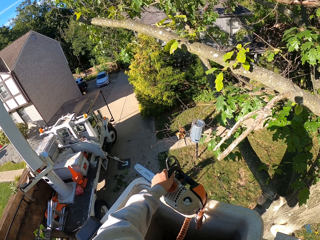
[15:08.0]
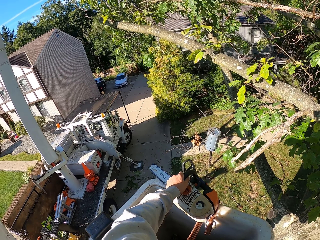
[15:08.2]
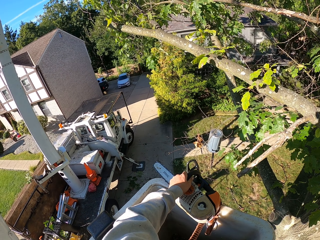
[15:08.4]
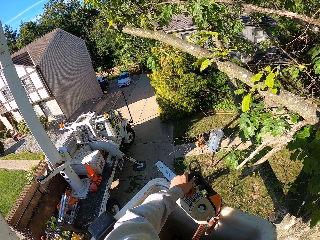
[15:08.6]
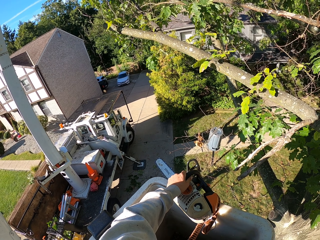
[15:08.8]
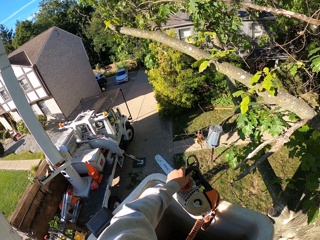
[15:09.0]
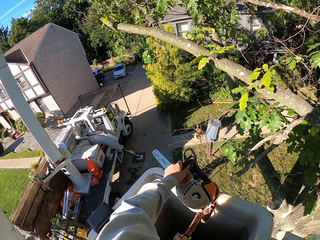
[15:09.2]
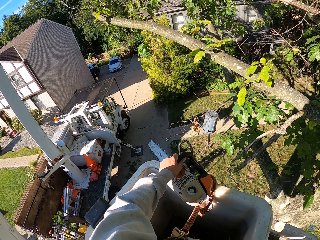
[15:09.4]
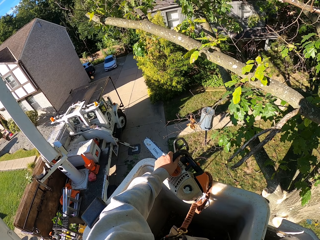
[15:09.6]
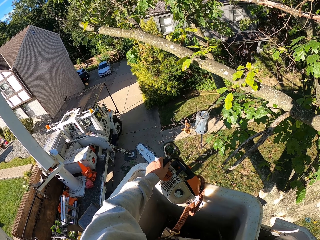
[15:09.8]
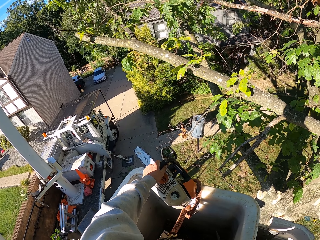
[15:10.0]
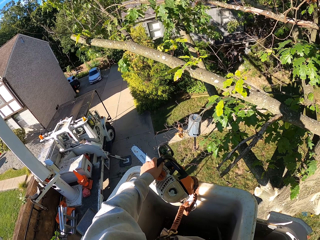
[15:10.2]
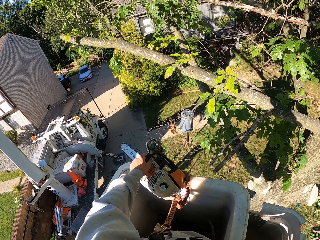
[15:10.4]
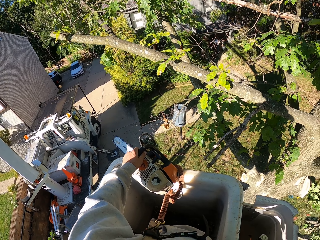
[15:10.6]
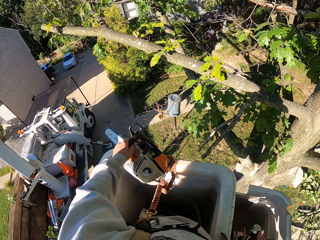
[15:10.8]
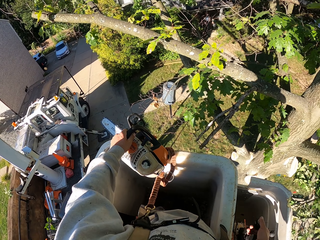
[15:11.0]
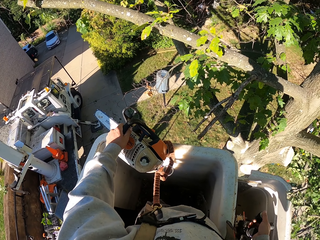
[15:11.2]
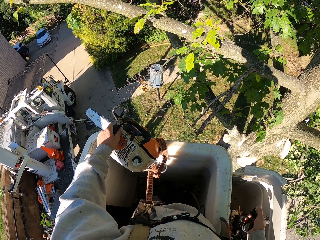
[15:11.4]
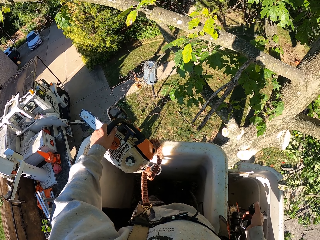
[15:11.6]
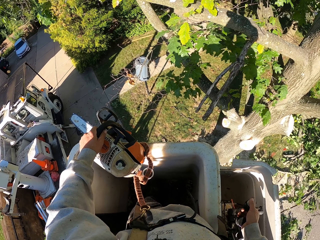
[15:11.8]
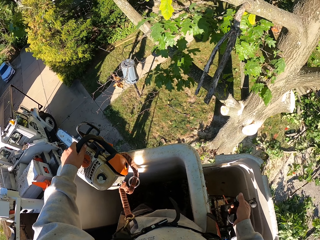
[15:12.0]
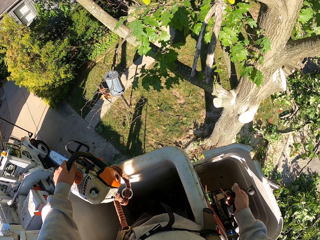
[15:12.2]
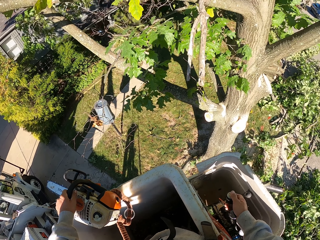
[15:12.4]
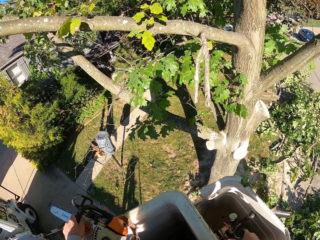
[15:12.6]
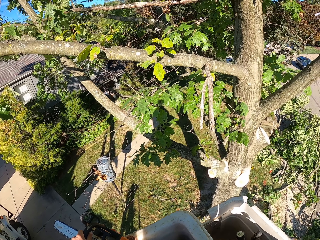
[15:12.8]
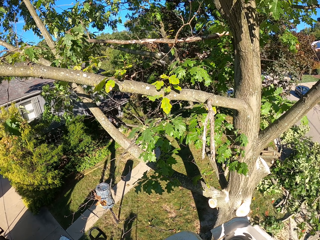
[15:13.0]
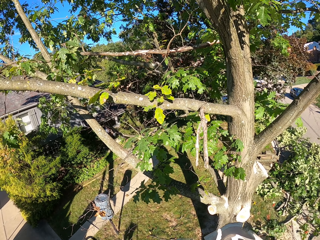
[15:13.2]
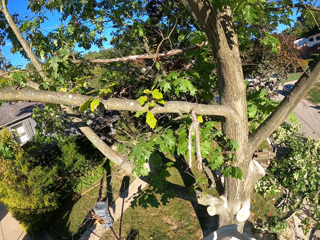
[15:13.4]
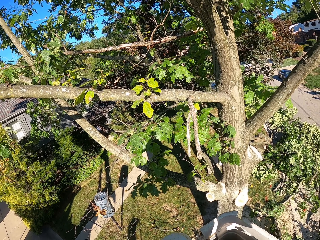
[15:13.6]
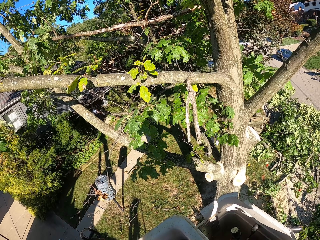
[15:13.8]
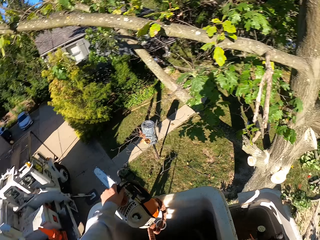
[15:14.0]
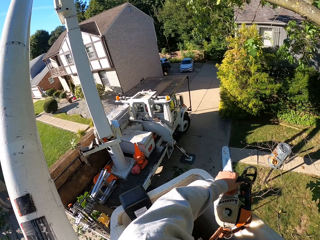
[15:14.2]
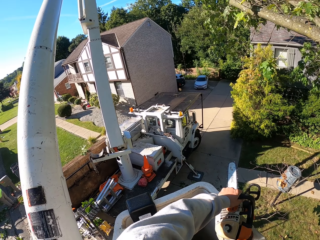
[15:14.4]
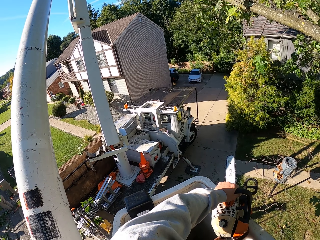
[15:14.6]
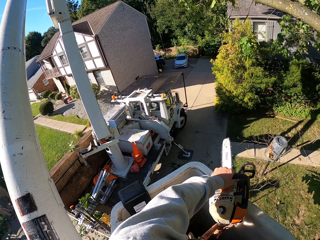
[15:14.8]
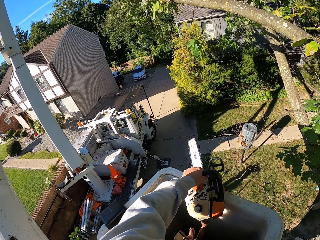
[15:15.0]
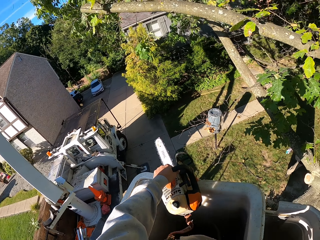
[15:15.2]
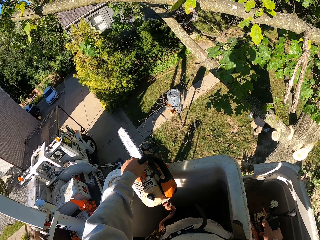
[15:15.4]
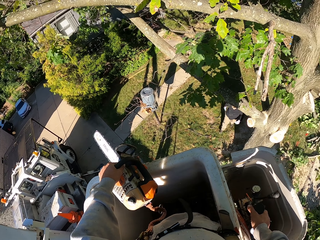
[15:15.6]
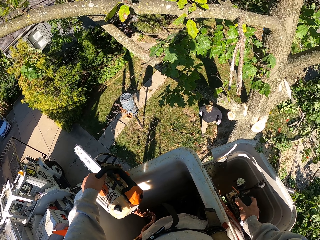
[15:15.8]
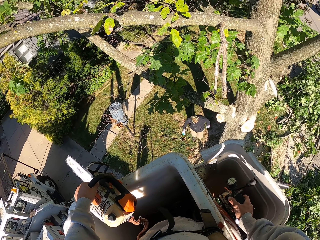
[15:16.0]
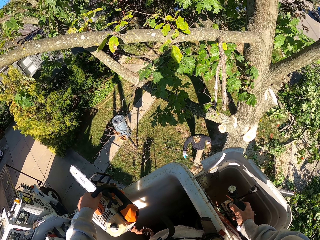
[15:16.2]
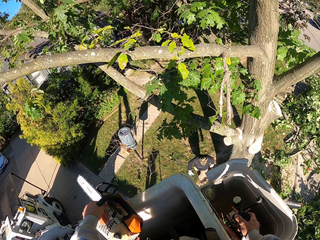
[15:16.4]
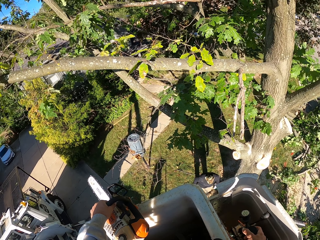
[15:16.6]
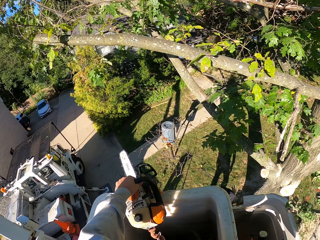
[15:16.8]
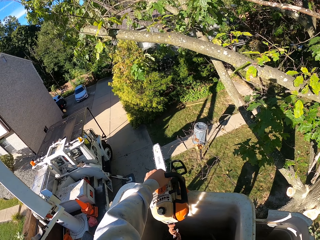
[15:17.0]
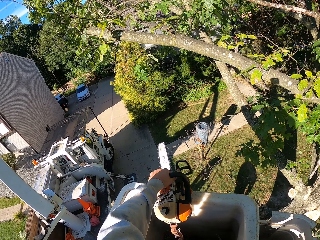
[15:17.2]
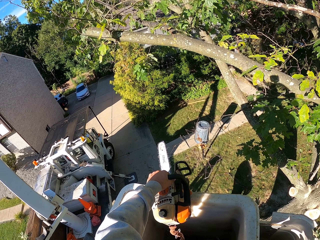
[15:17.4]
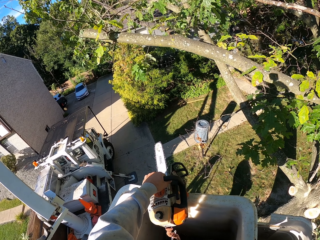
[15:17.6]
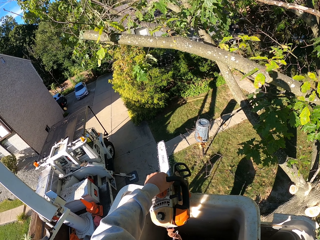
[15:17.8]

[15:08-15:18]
The camera wearer cuts a tree branch with a power saw.

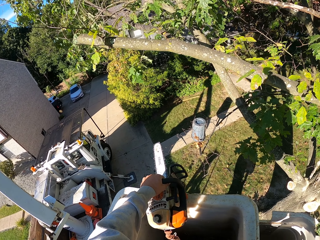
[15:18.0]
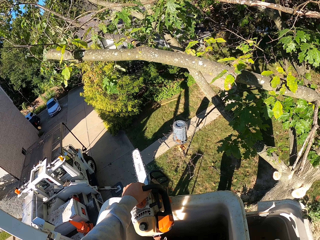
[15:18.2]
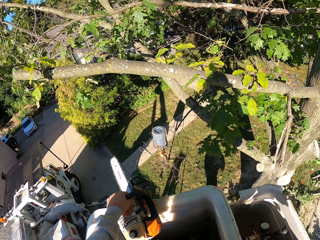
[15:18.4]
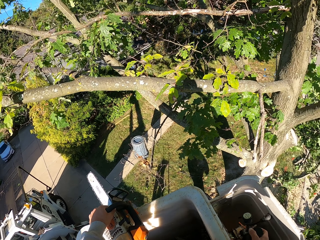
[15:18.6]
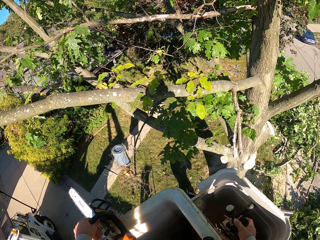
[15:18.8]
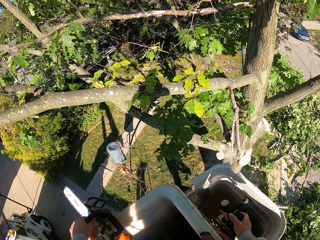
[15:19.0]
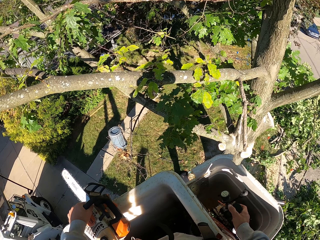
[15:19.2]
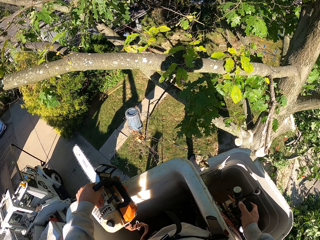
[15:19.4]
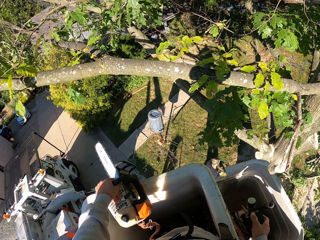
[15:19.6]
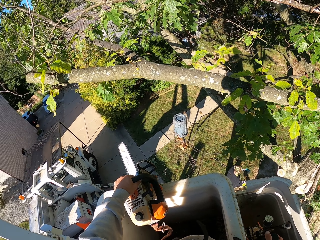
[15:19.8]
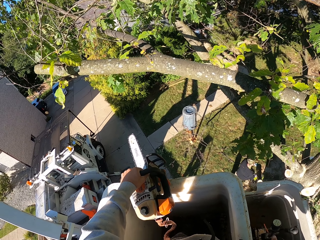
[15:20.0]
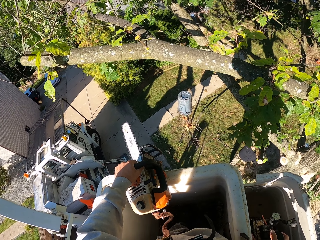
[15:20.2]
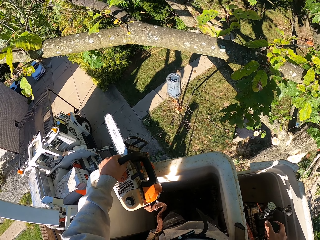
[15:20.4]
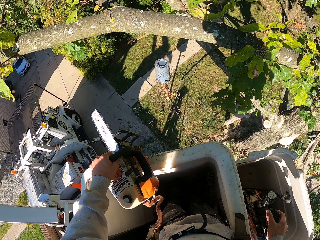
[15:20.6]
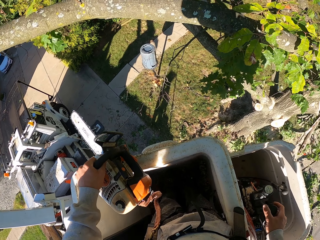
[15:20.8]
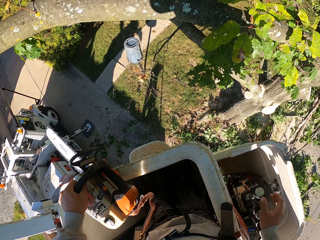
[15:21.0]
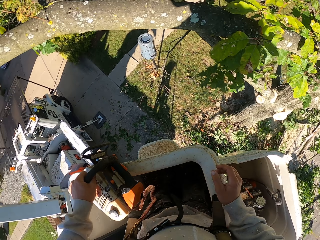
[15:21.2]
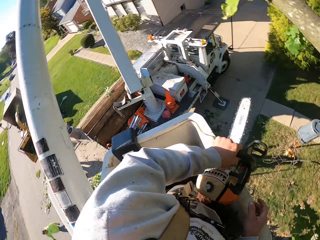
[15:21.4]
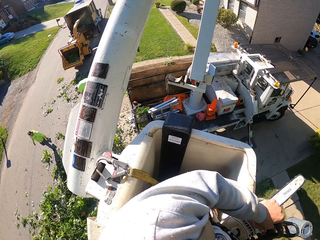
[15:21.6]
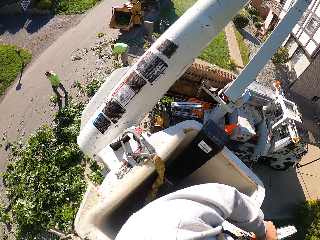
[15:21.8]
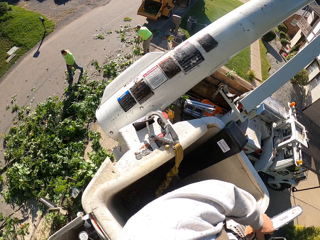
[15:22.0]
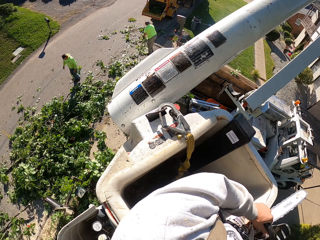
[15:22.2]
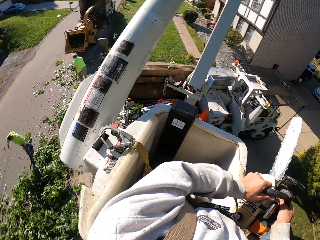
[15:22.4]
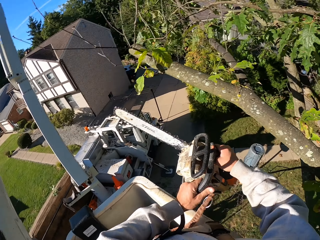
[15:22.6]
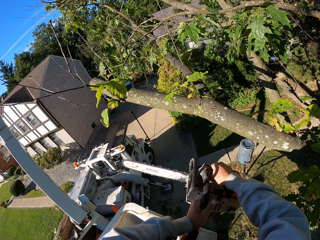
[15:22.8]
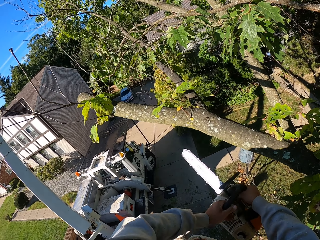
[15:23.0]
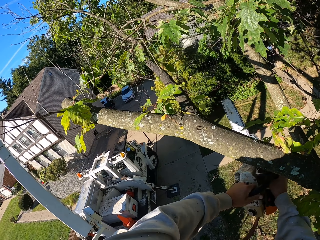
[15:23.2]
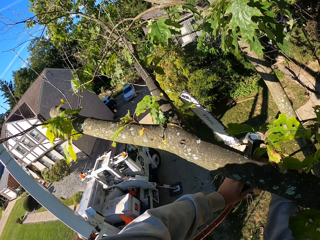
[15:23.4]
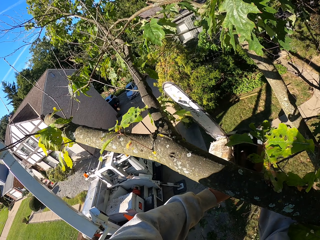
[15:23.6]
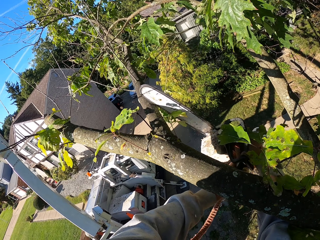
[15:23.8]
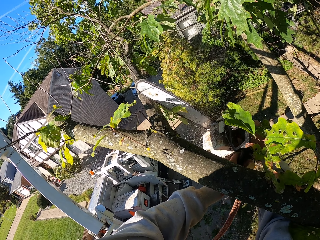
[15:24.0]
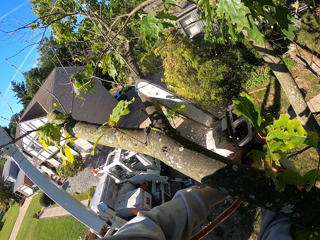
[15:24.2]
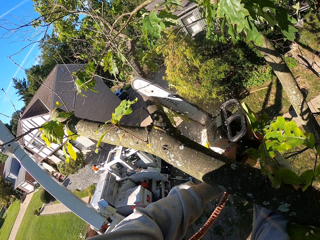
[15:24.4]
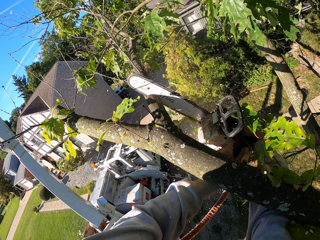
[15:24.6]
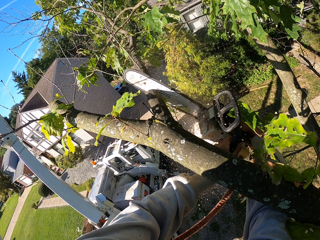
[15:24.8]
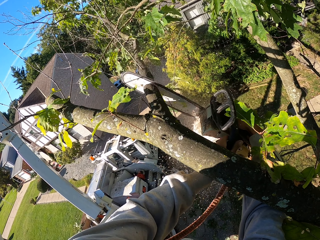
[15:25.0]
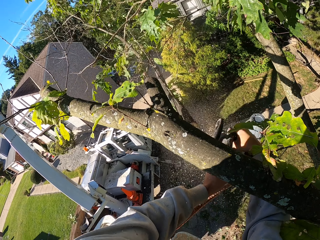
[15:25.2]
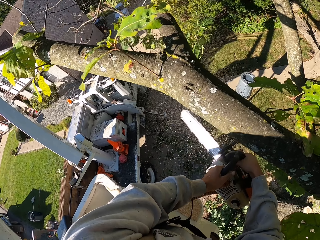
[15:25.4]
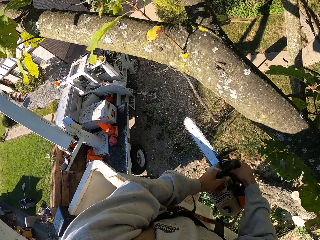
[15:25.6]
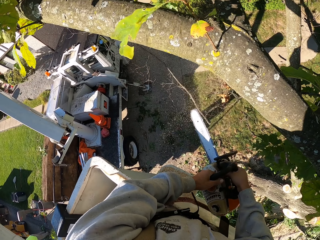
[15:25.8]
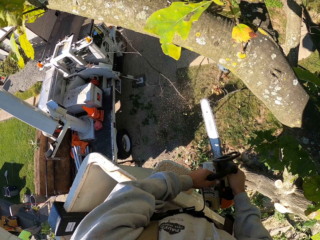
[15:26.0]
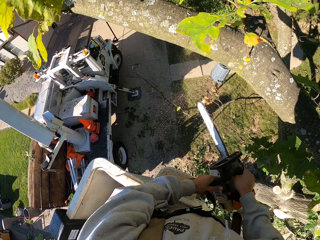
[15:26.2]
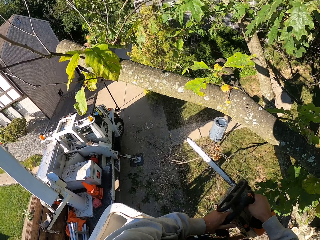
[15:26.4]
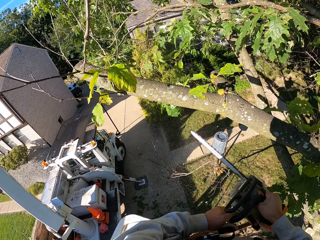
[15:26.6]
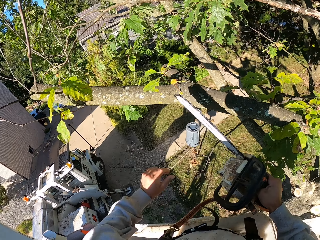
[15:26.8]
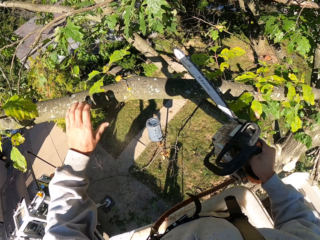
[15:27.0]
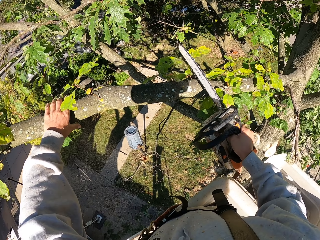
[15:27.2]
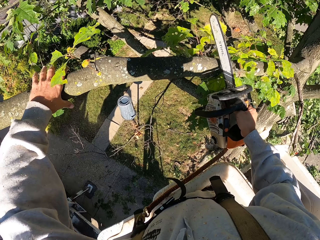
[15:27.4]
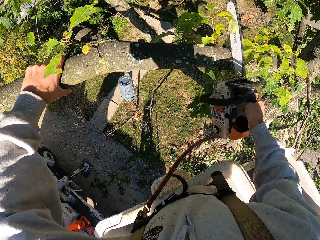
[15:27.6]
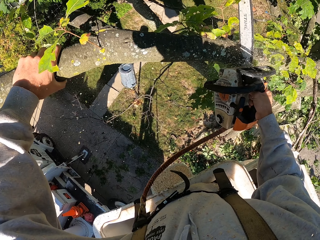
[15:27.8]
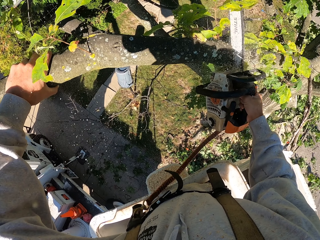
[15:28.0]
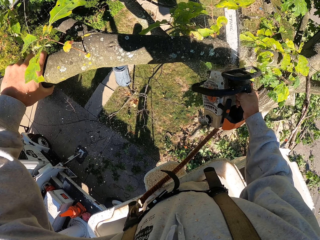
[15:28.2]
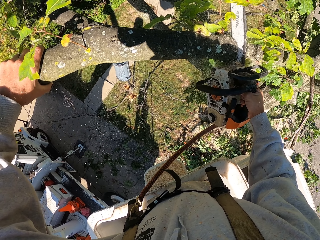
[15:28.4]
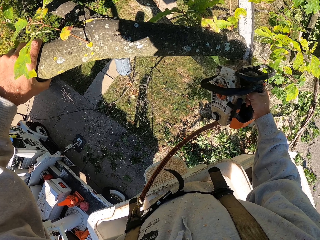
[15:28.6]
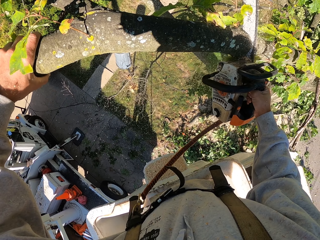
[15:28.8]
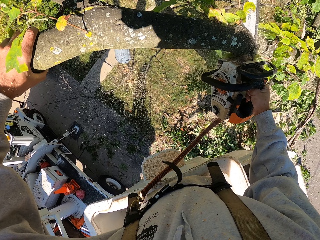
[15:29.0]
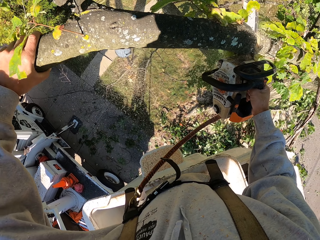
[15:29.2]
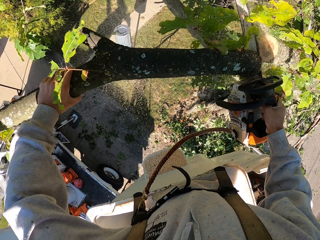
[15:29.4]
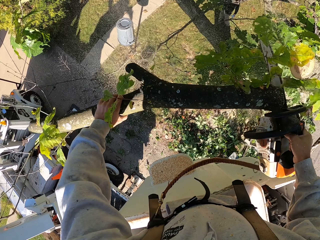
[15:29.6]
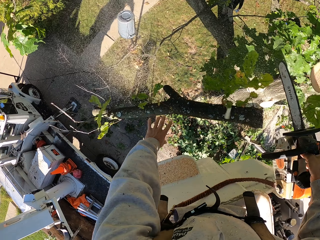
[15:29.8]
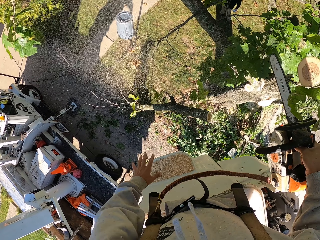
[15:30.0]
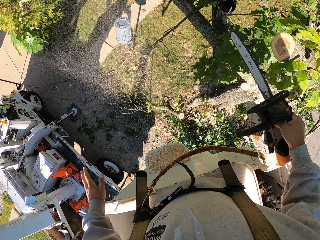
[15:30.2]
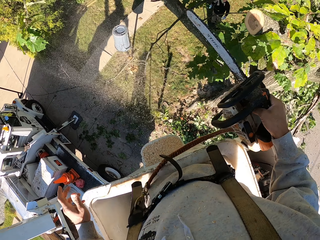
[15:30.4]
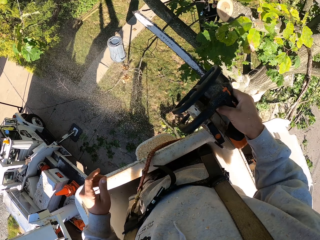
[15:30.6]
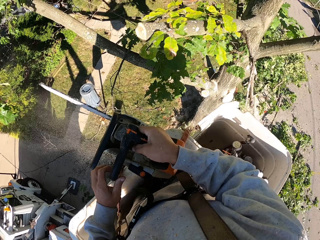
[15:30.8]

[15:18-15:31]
A man carries the tree branch with both hands. The camera wearer cuts a branch with the chainsaw in both hands. He touches the branch with his left hand. He cuts the branch with the chainsaw in his right hand. He pushes the branch down with his left hand.
